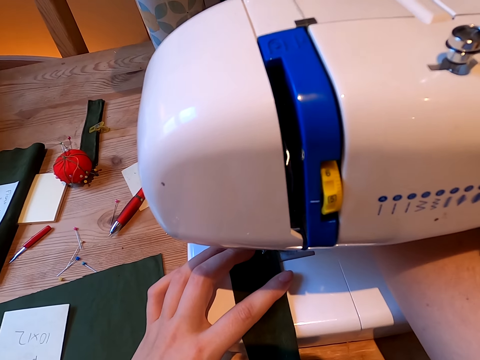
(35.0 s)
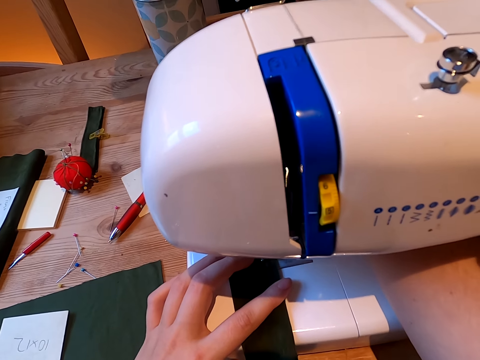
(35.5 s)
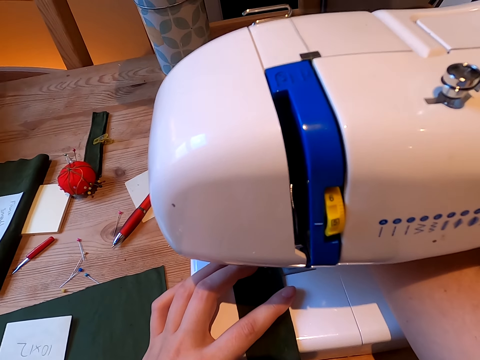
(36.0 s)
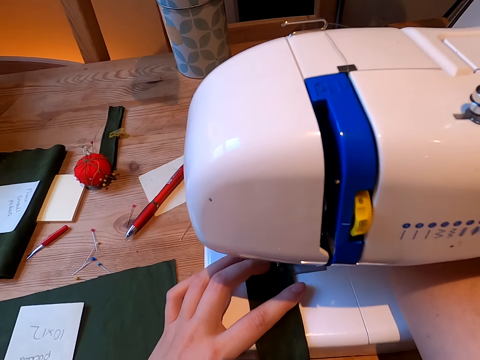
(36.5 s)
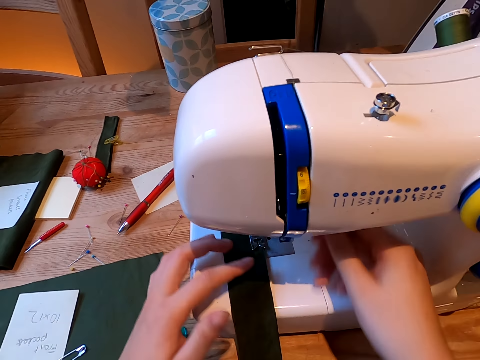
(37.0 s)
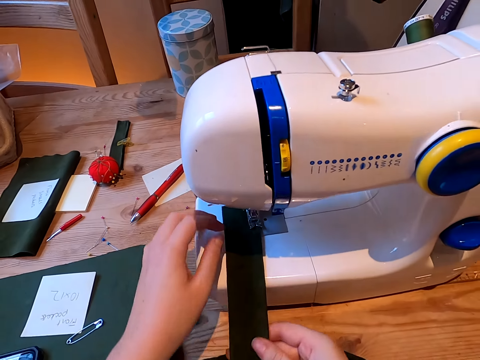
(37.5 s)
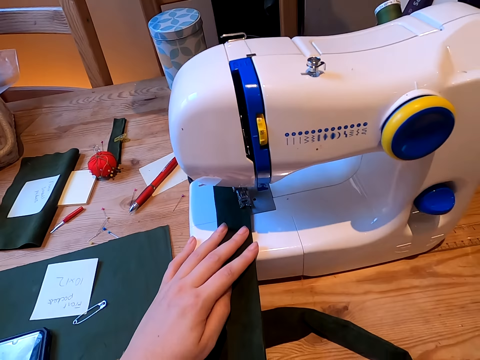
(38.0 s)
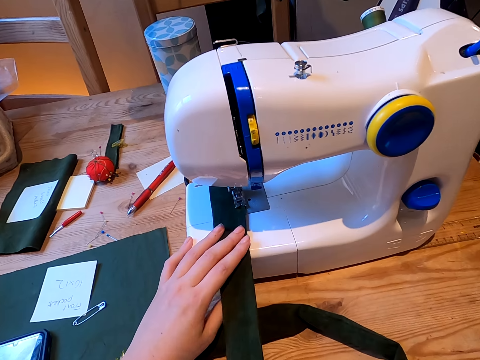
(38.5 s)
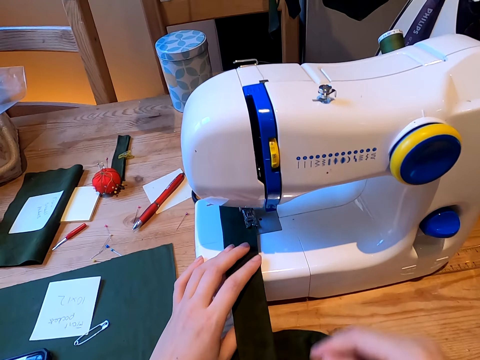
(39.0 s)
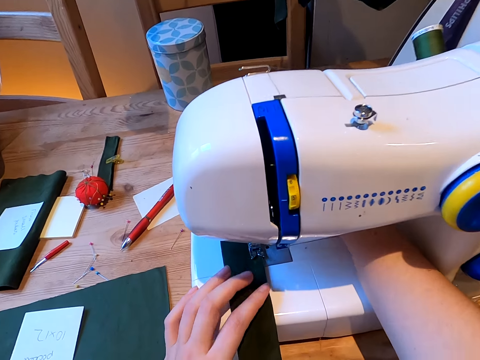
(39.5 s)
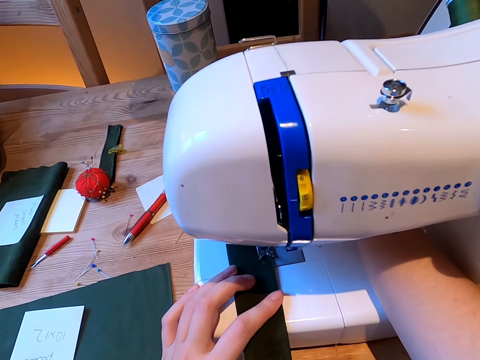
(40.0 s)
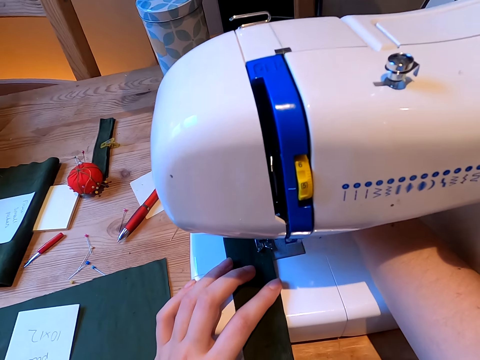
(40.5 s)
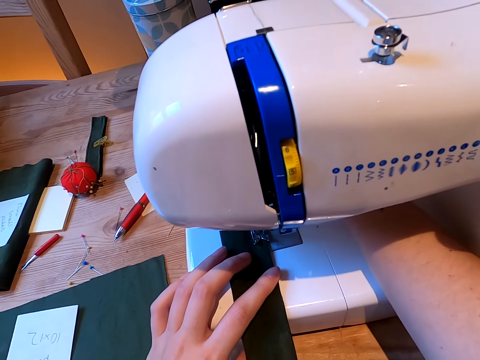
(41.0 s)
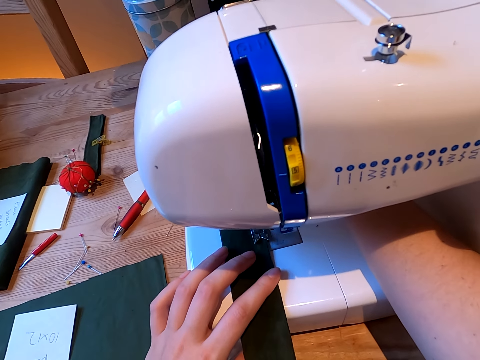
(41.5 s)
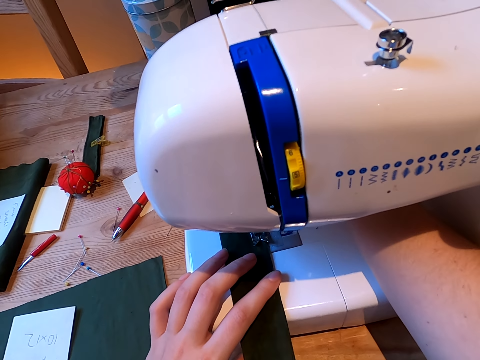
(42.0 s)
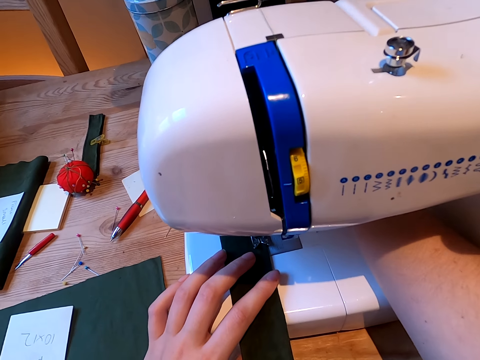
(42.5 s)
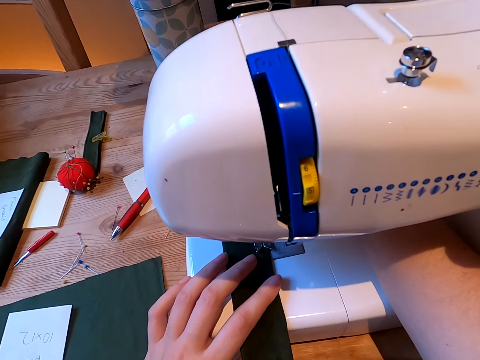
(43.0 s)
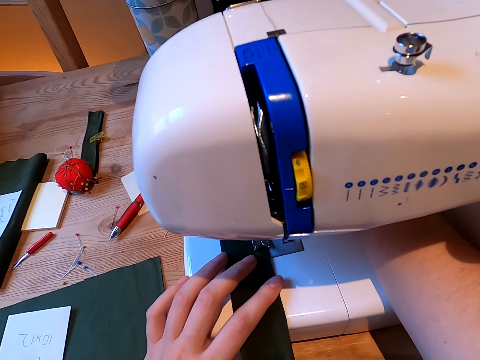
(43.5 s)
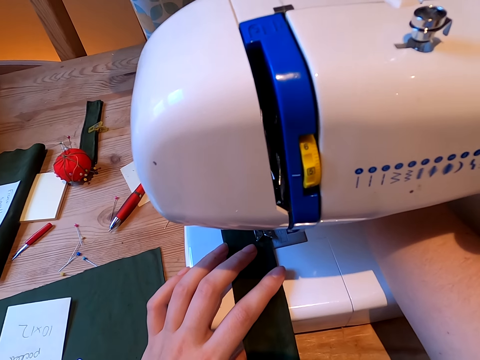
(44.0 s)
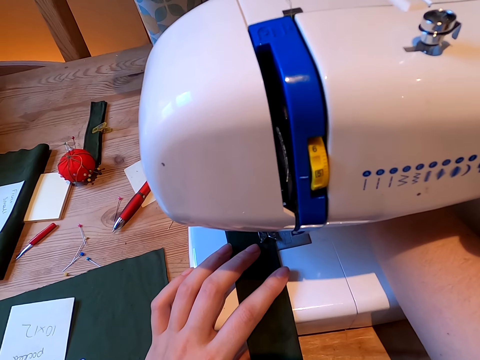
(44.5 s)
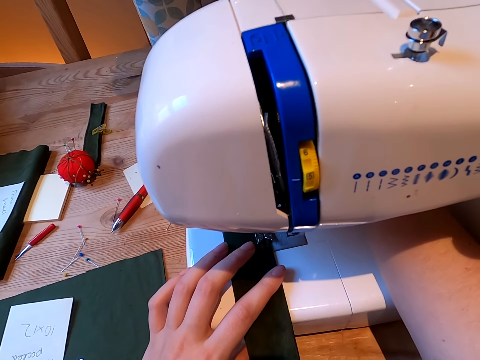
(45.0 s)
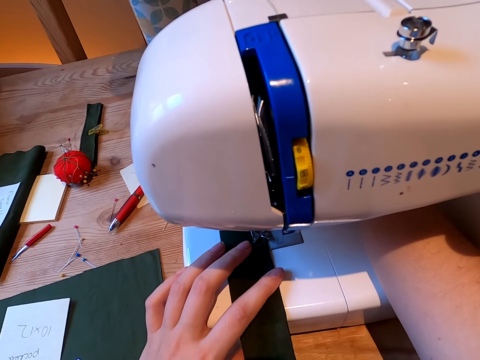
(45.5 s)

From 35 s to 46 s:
The camera wearer stops the sewing machine. They set the cloth. They start the sewing machine.

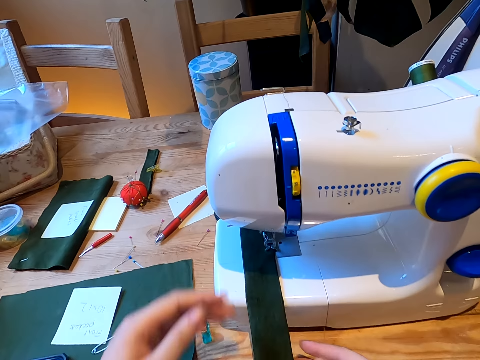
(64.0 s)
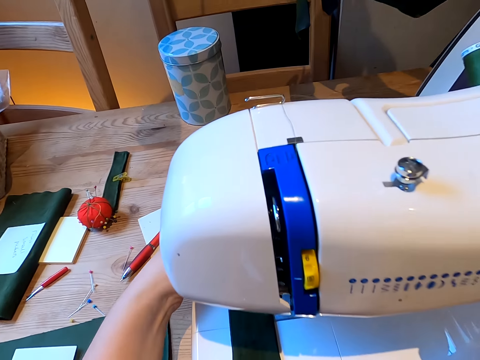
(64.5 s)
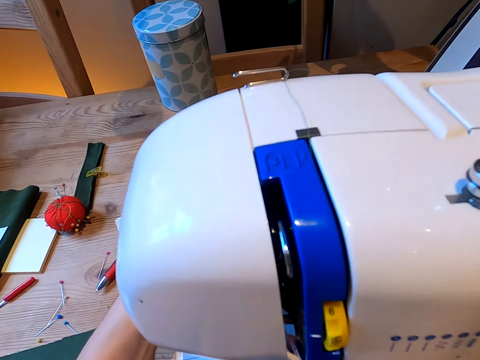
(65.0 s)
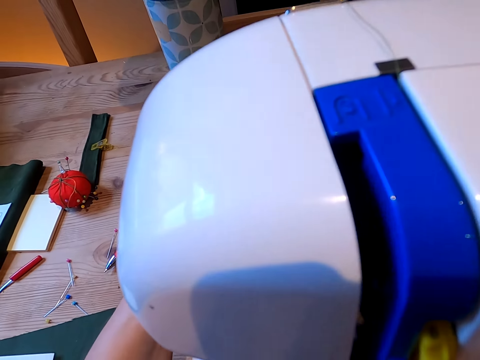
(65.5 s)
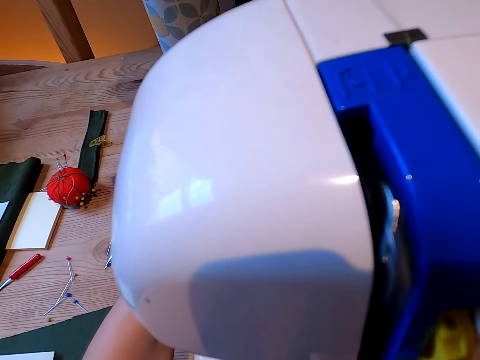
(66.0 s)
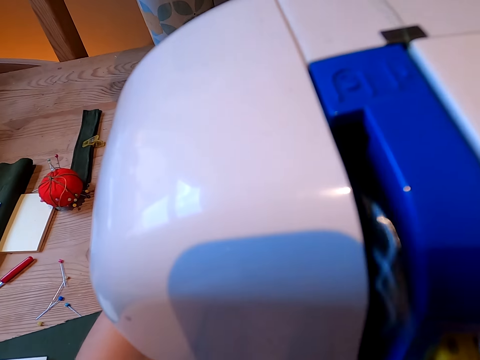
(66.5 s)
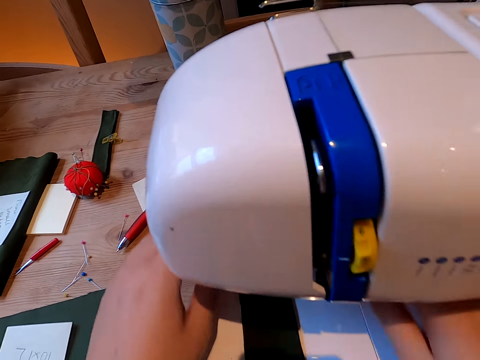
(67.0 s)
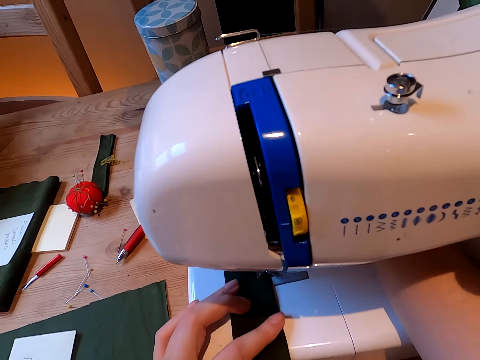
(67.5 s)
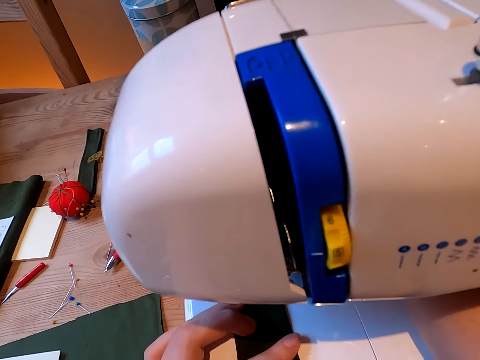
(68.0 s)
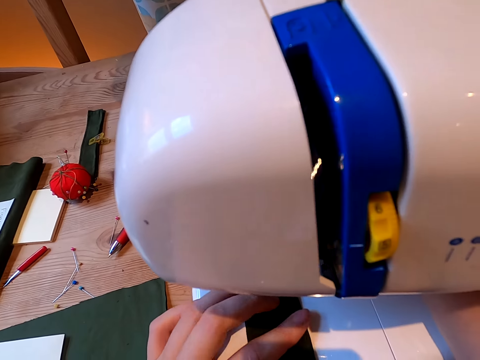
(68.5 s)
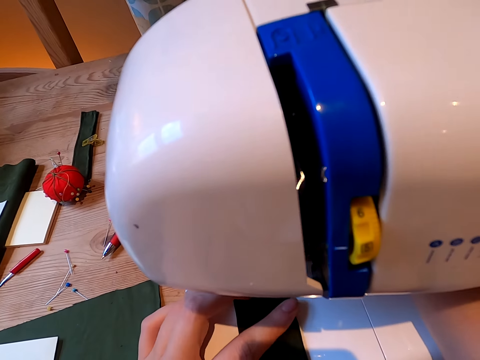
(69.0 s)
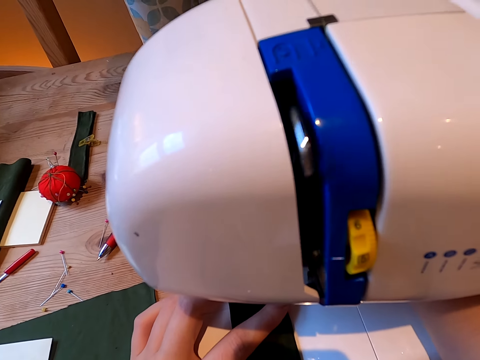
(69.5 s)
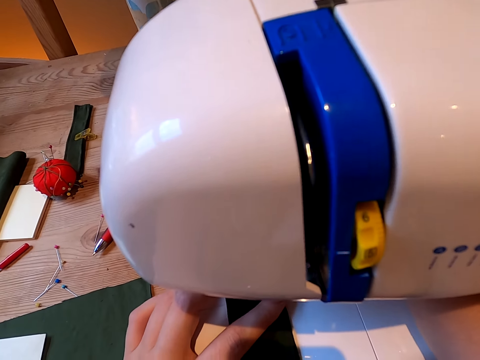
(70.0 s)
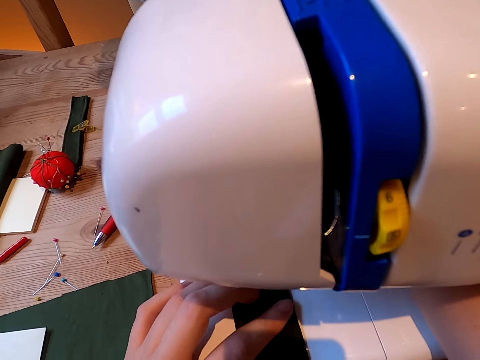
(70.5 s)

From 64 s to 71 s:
The camera wearer stops the sewing machine. They sew a cloth.

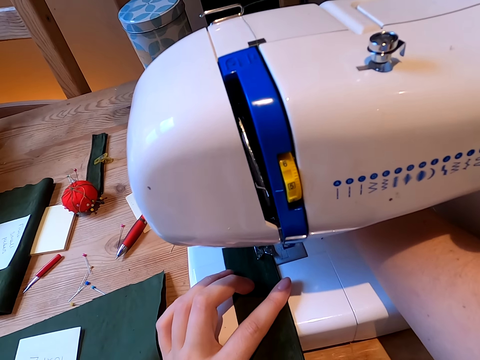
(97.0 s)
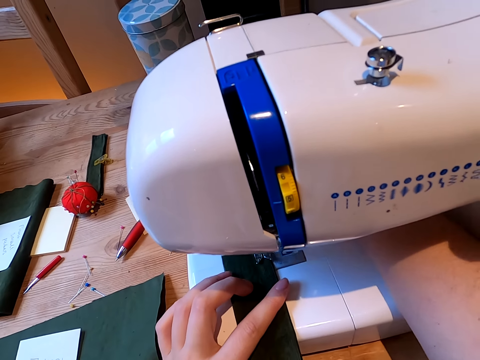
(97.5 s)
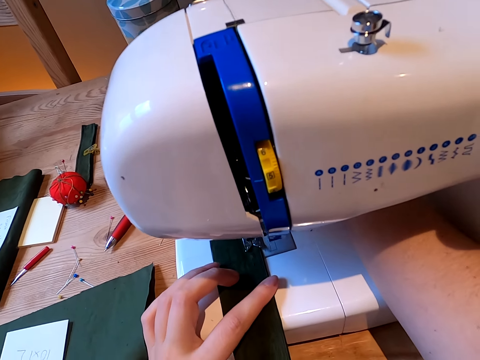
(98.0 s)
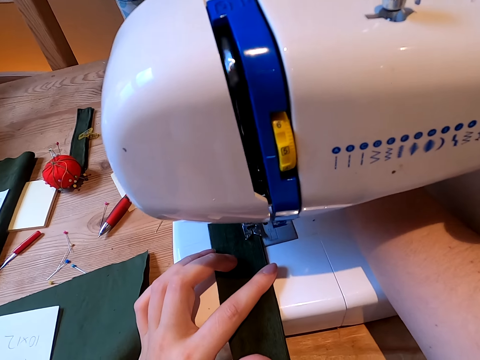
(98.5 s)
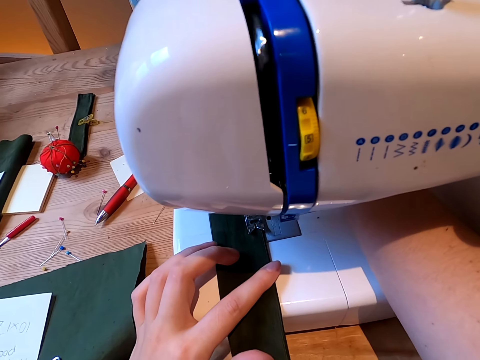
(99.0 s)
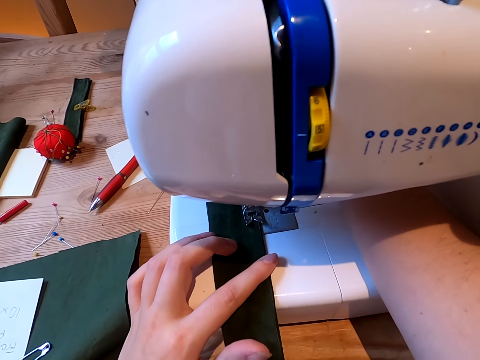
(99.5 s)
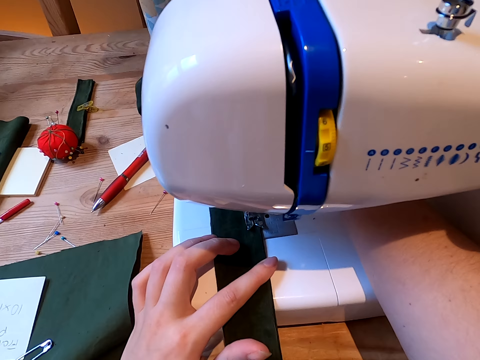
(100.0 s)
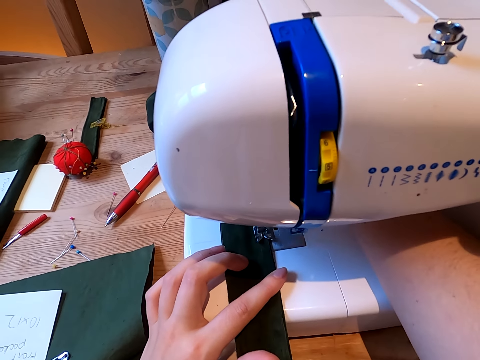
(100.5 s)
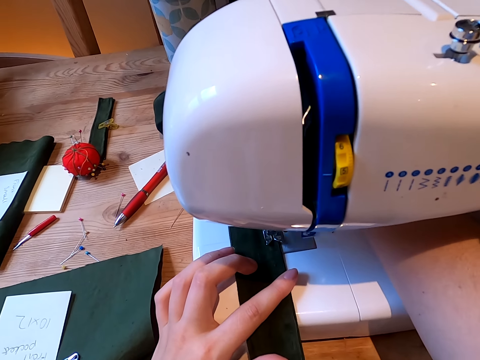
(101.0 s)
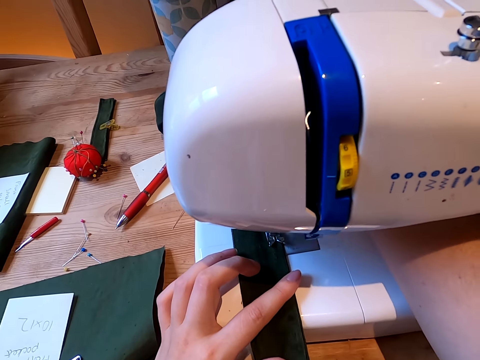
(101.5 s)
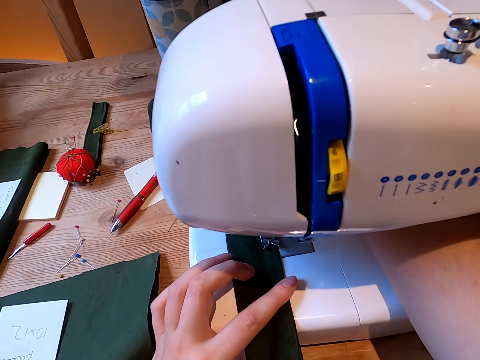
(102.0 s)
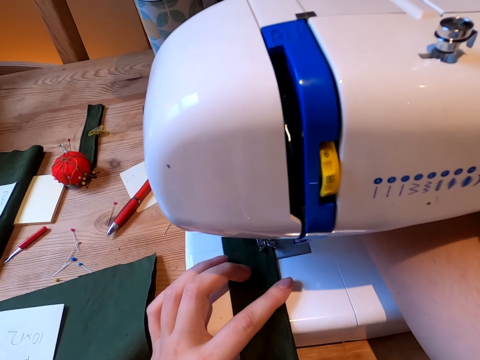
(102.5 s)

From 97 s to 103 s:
The camera wearer sews a cloth.

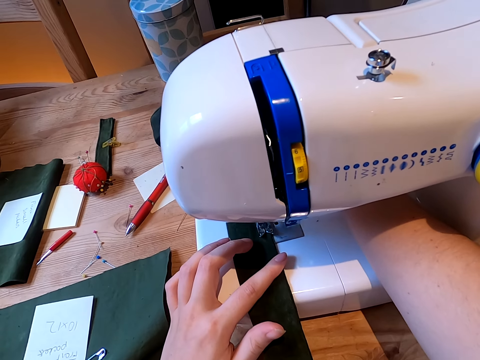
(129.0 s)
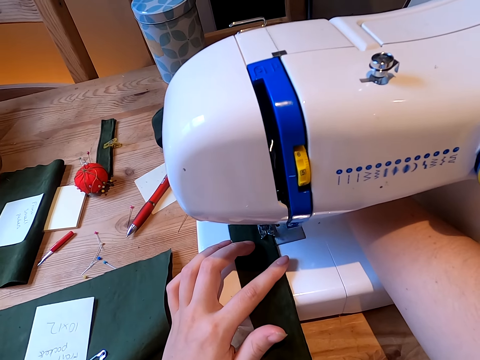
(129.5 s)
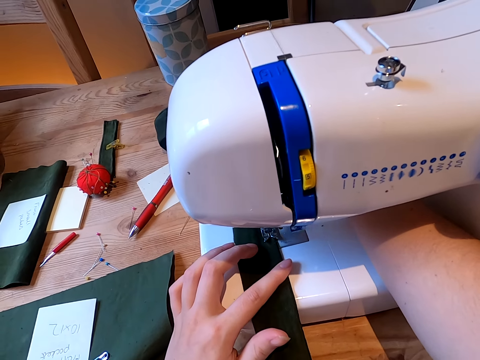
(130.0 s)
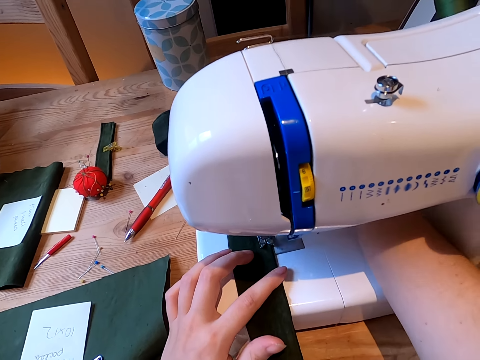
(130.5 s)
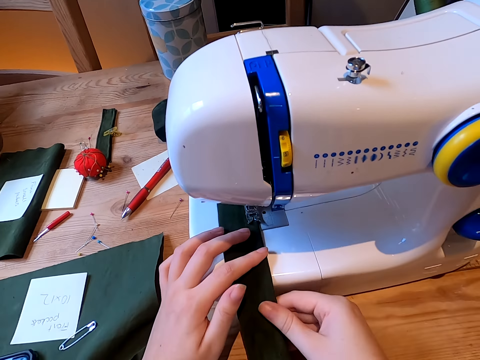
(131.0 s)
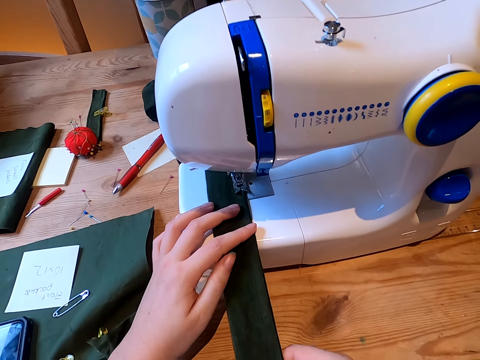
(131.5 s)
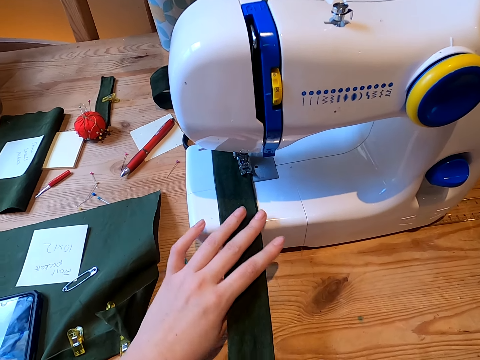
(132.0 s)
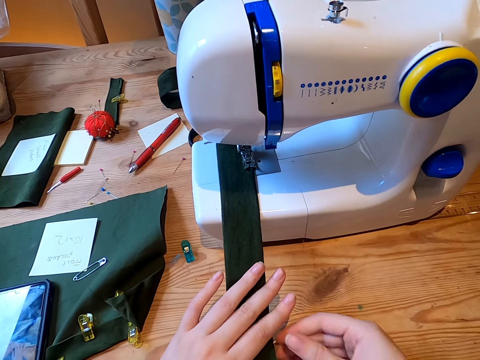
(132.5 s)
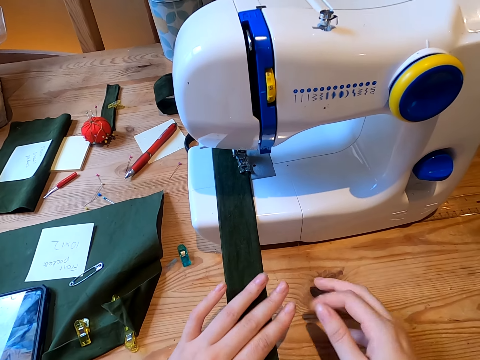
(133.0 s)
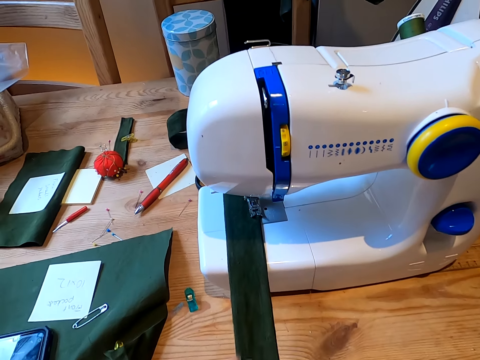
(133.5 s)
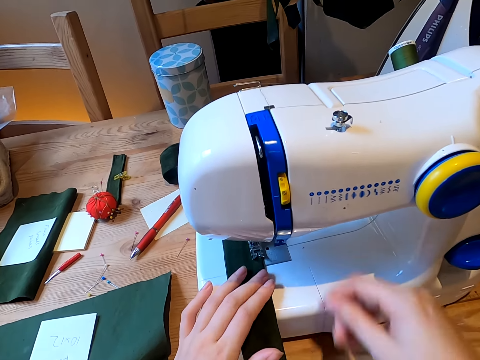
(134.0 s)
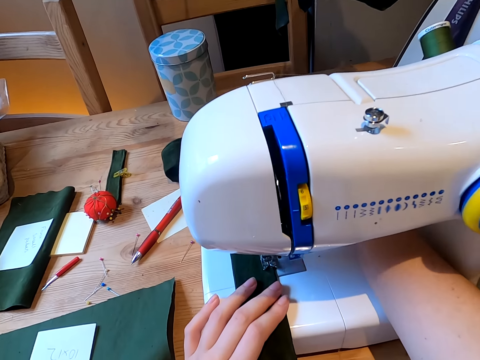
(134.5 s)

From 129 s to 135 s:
The camera wearer stops the sewing machine. They set the cloth.
